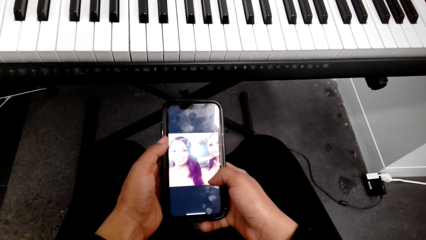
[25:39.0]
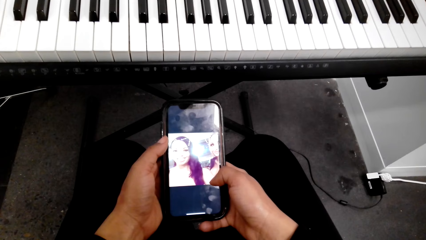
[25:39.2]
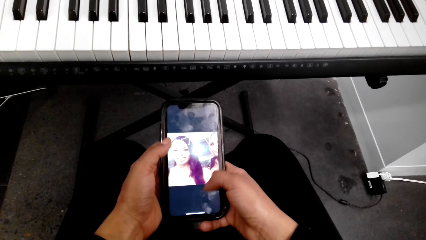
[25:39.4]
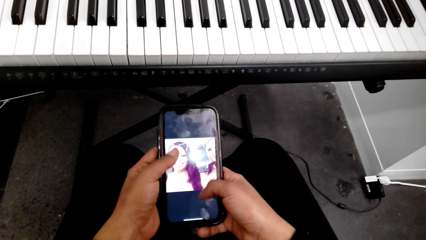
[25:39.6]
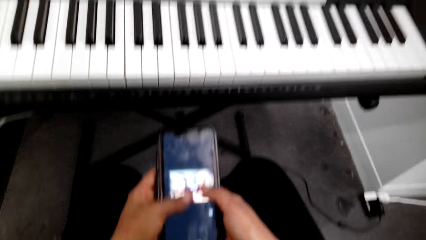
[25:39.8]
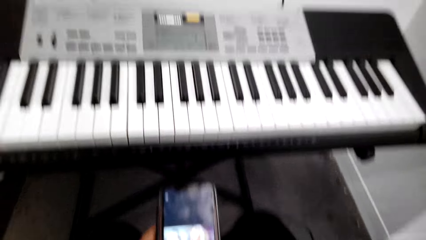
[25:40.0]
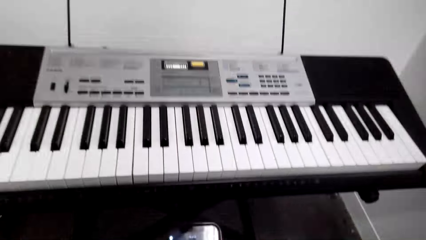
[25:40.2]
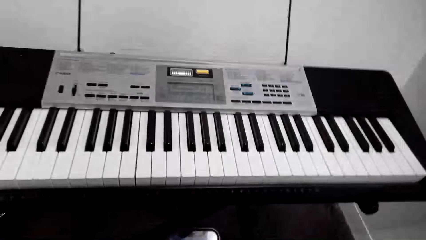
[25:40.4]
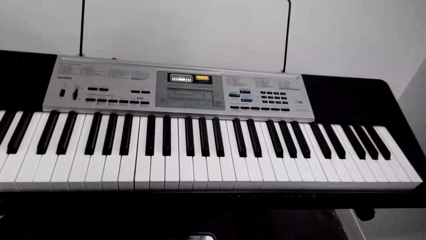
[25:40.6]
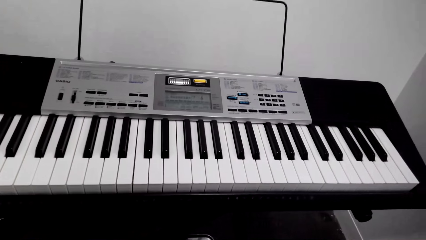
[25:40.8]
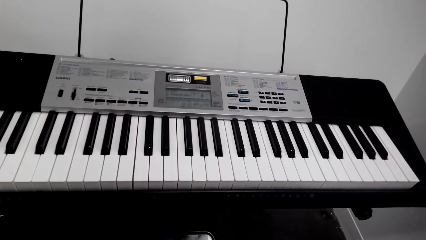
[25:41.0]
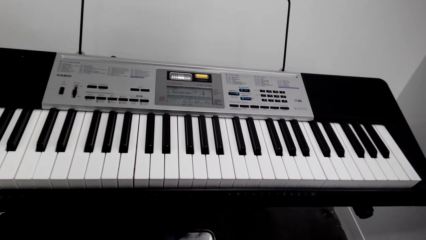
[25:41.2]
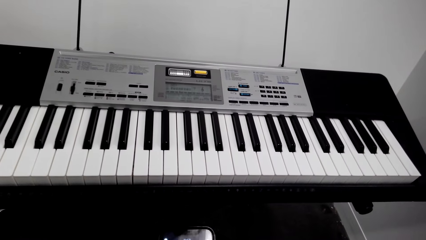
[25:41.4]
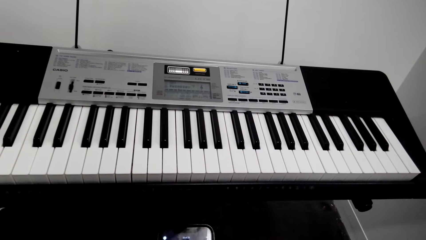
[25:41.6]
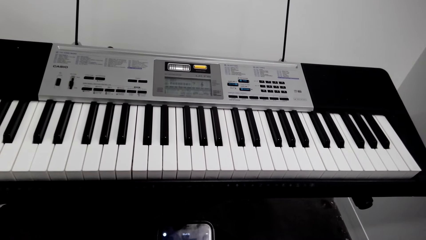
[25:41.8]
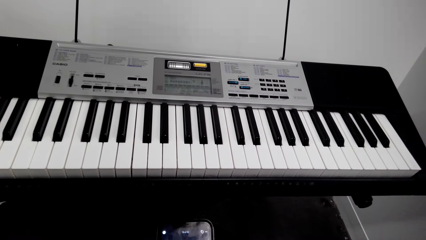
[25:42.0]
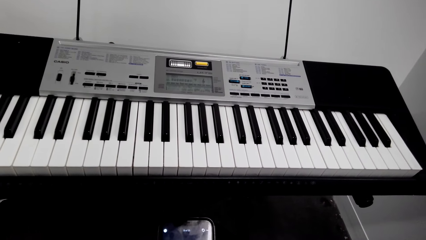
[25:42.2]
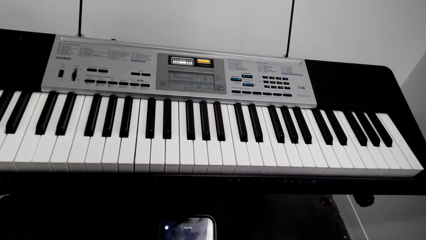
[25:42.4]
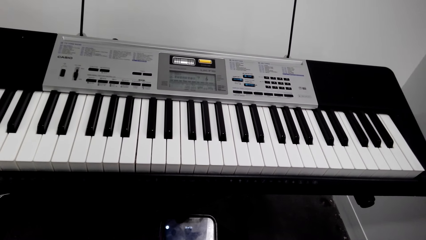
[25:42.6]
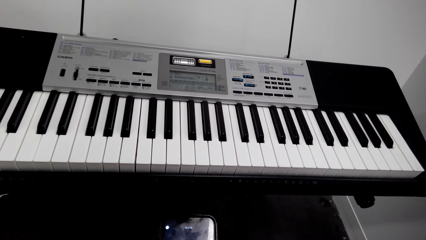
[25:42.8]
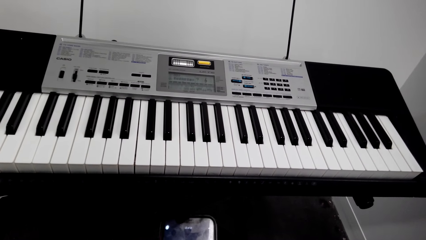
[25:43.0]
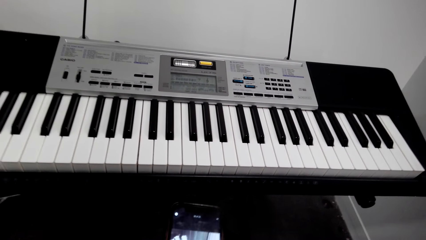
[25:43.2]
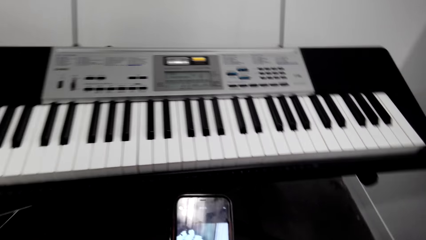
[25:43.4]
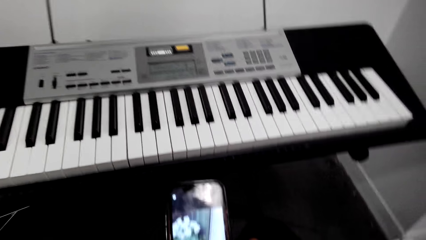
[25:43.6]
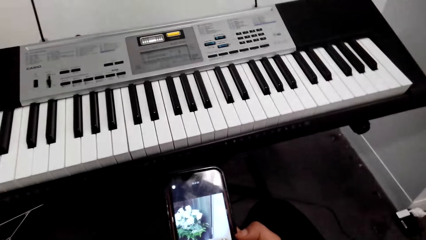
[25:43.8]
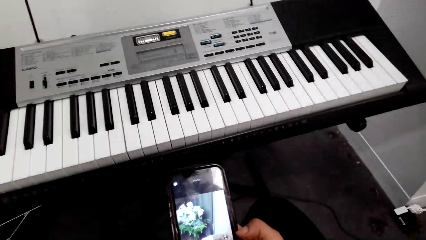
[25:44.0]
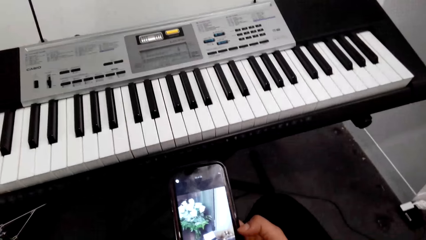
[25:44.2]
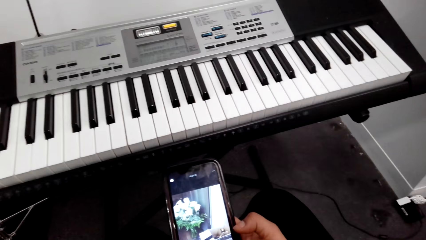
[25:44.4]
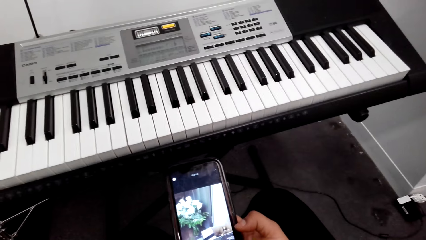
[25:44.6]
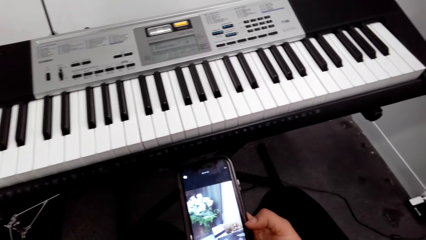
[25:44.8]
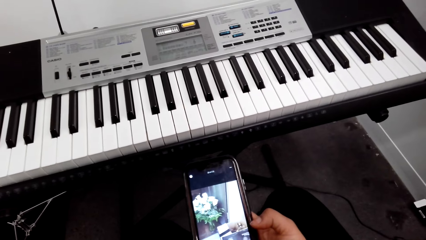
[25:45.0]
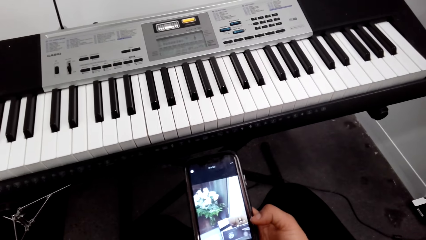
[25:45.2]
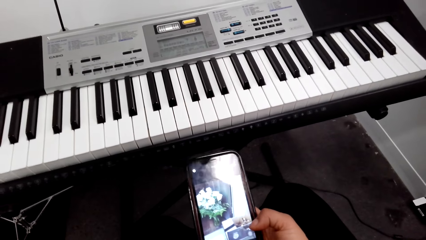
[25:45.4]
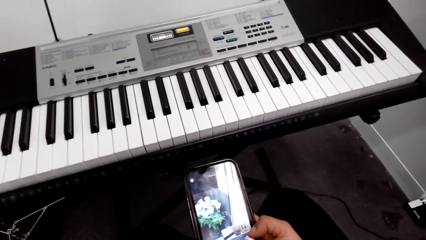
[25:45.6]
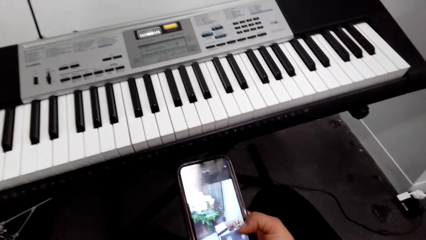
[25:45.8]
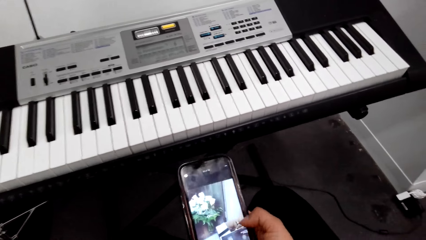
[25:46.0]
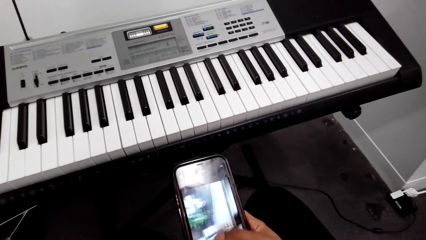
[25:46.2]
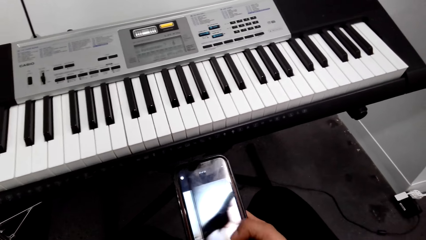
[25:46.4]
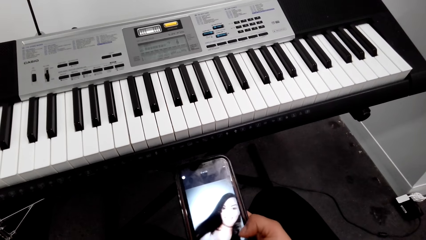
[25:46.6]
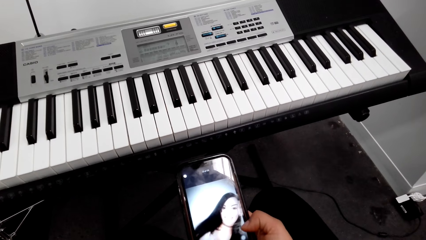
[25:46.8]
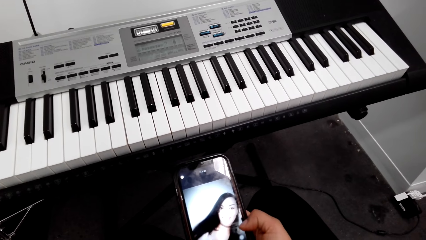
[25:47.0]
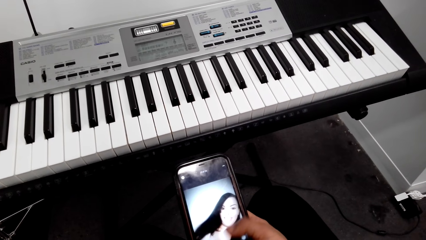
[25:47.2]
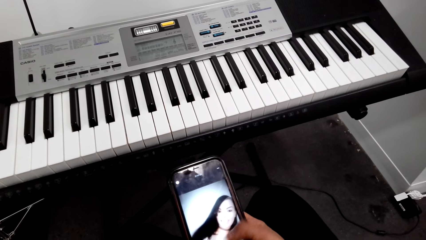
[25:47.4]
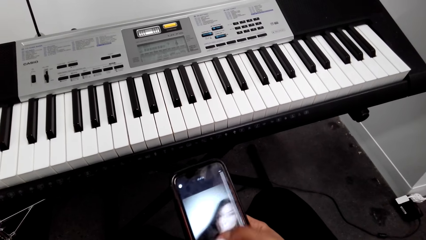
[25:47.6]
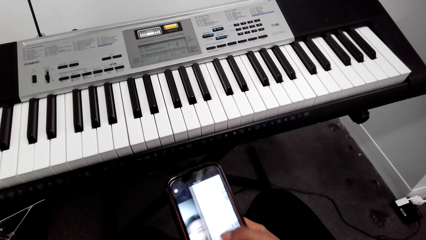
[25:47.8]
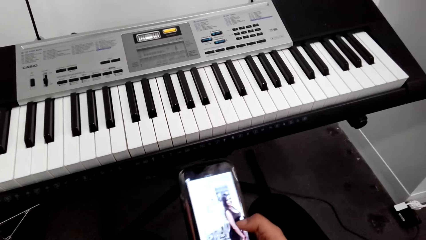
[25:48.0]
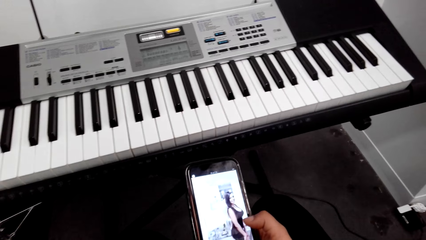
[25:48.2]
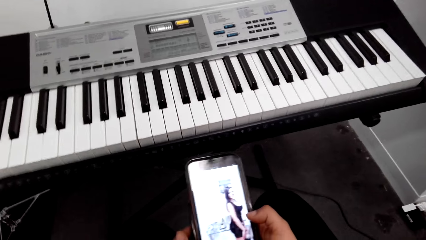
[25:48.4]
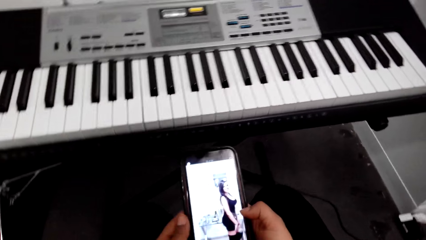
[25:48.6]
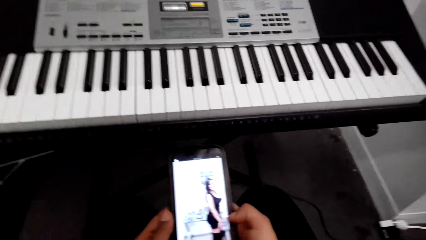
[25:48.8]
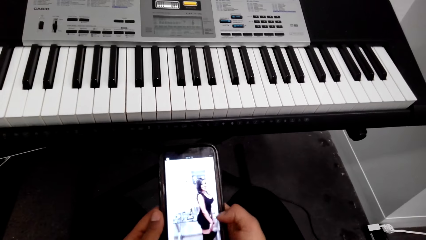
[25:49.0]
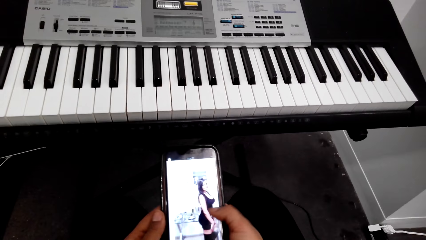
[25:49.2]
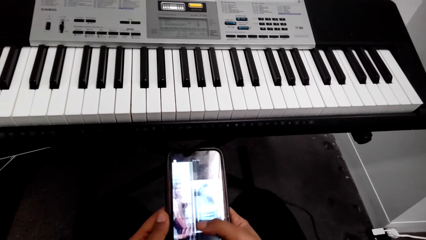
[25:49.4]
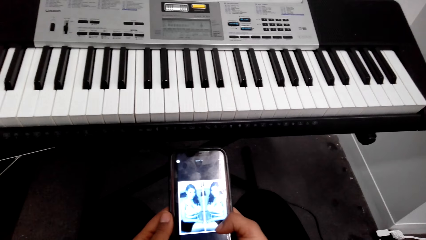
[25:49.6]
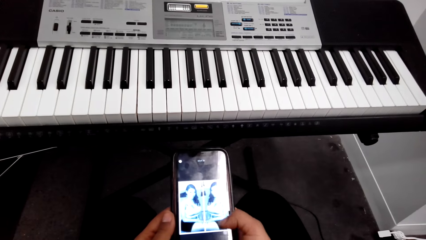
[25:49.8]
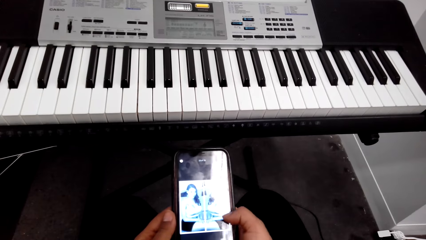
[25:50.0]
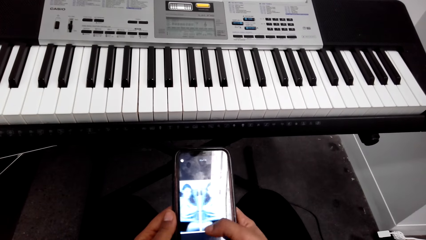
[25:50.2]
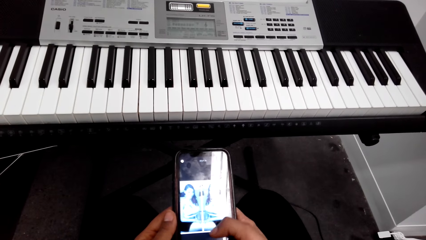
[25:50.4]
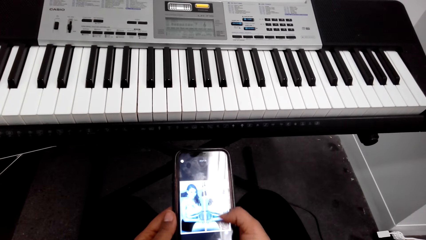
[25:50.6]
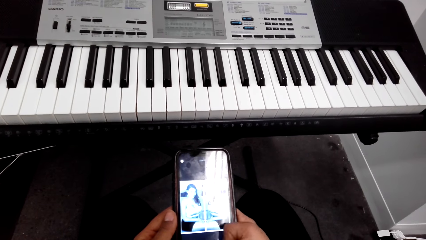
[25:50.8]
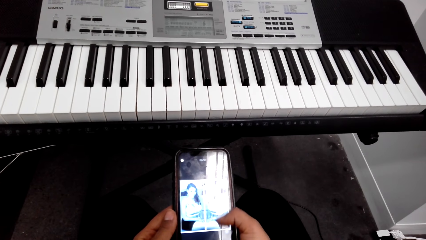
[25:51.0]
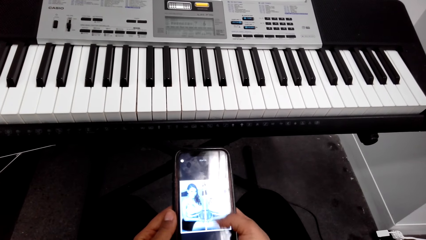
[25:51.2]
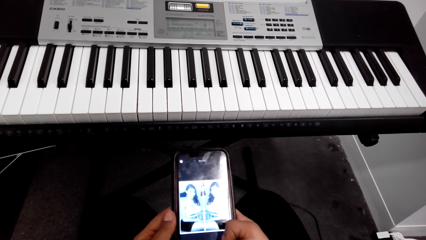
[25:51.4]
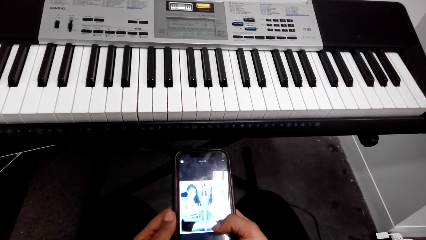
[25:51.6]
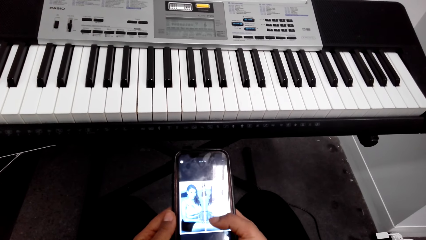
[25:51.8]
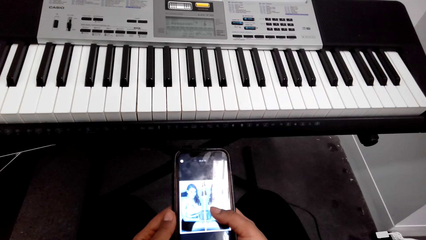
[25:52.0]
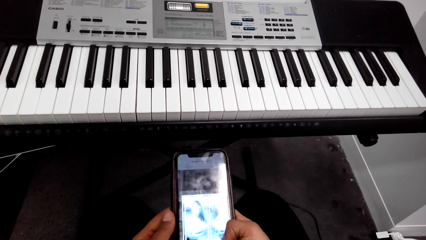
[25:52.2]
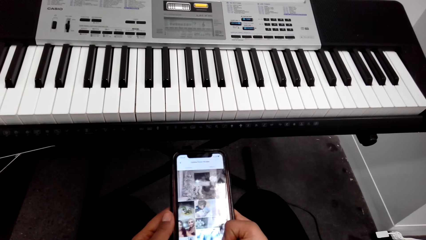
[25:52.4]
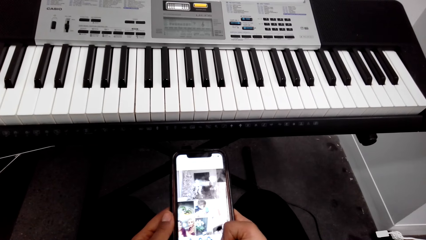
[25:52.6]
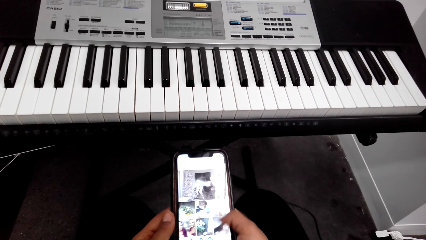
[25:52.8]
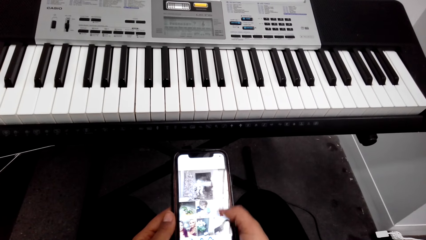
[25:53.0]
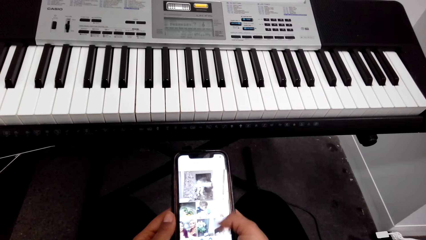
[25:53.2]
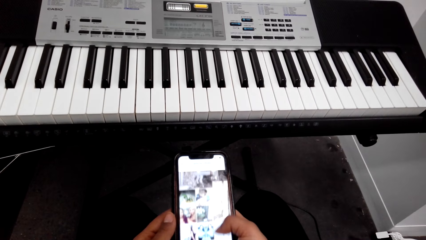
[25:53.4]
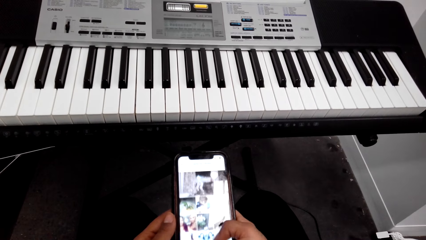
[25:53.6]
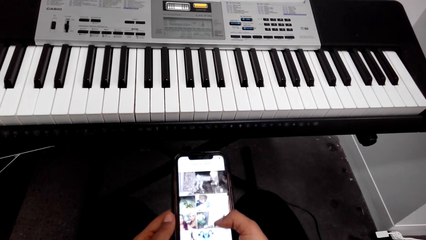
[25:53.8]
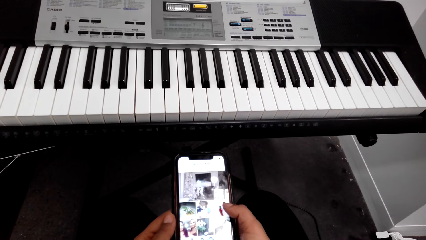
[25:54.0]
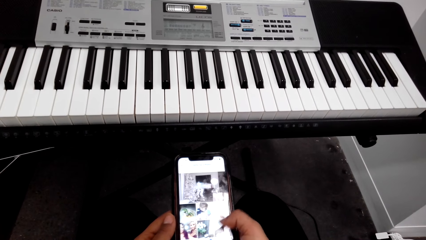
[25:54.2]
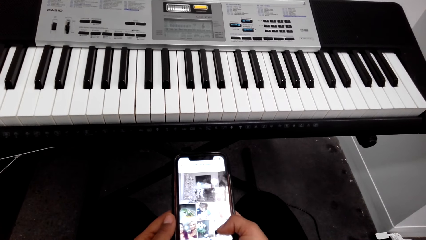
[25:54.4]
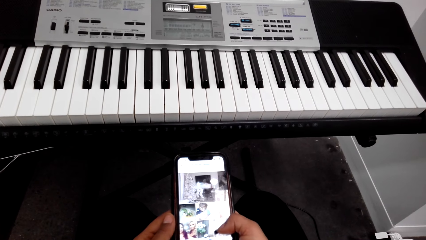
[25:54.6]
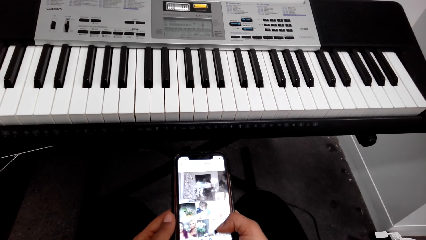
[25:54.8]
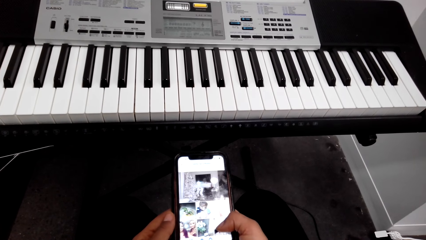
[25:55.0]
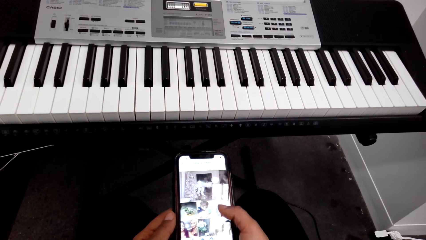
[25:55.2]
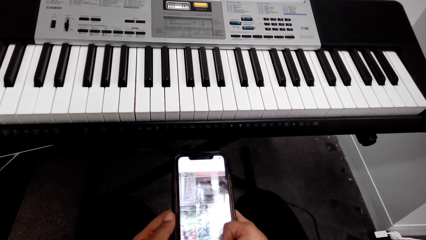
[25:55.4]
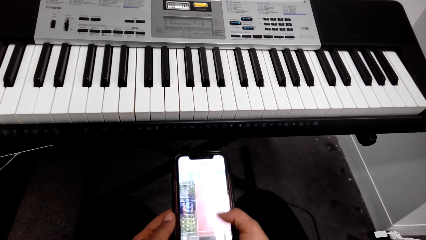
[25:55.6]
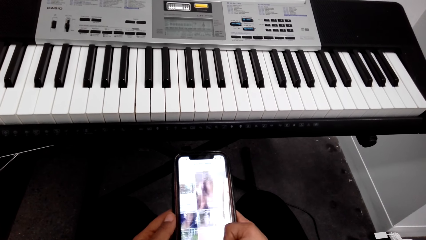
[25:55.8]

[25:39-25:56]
The camera wearer looks at the piano. They look at the phone. They scroll the phone.
